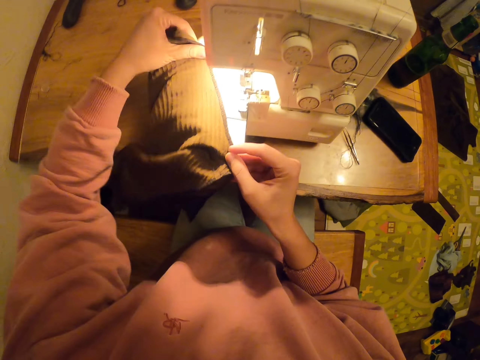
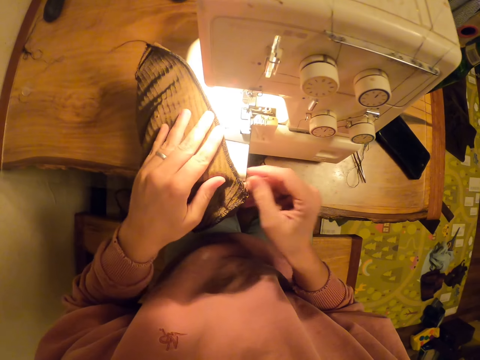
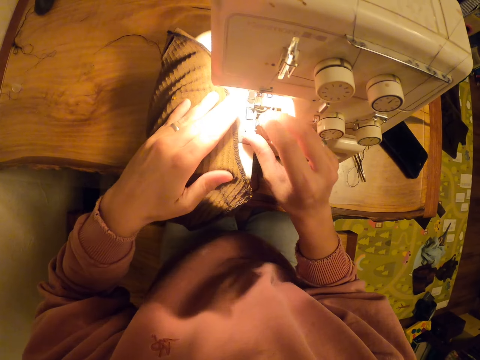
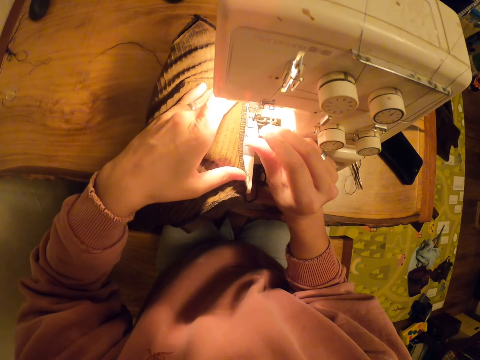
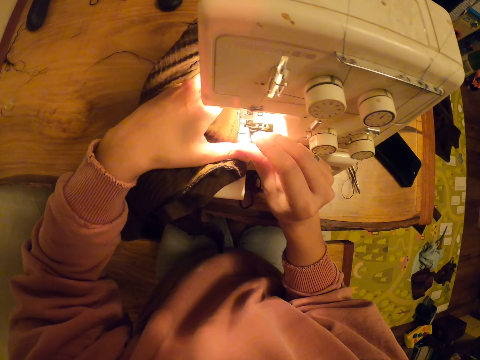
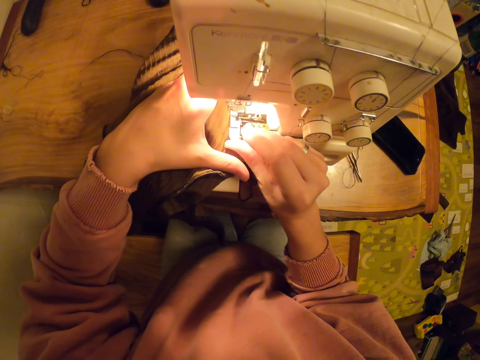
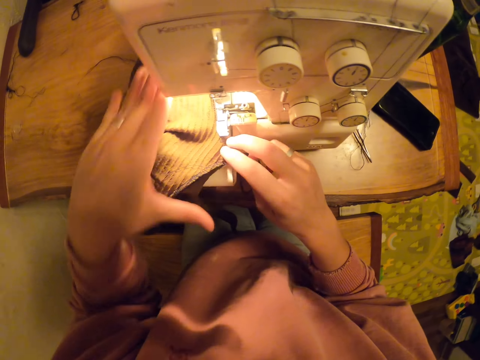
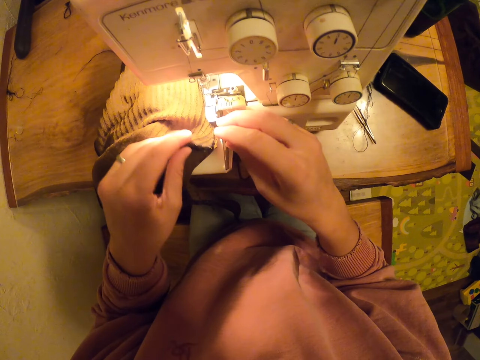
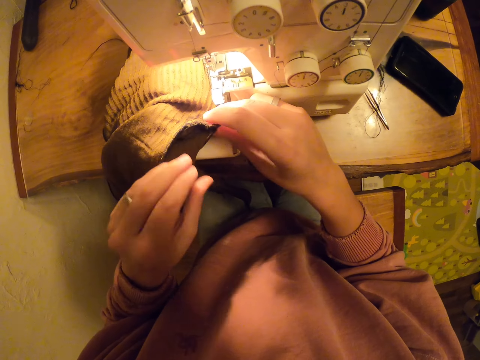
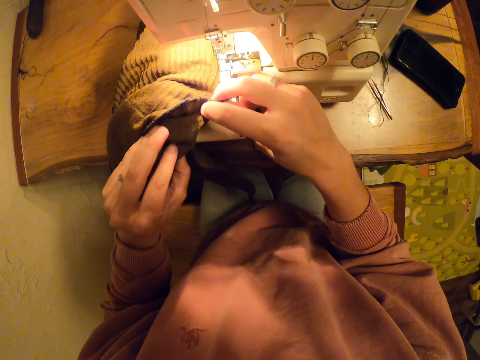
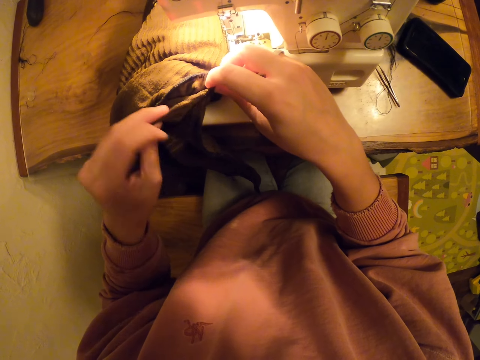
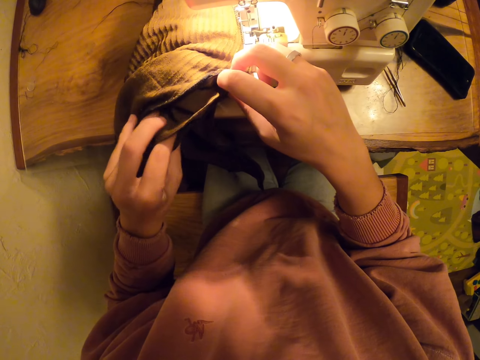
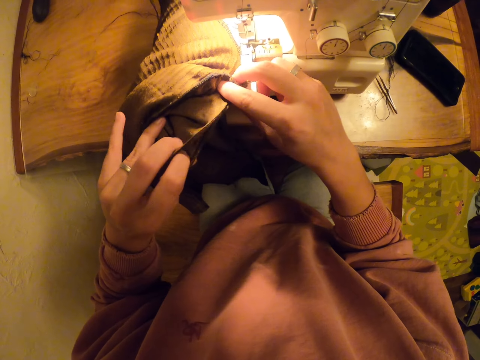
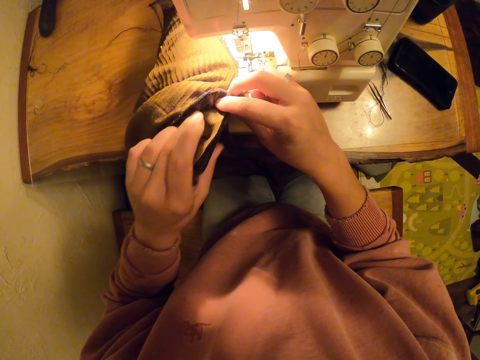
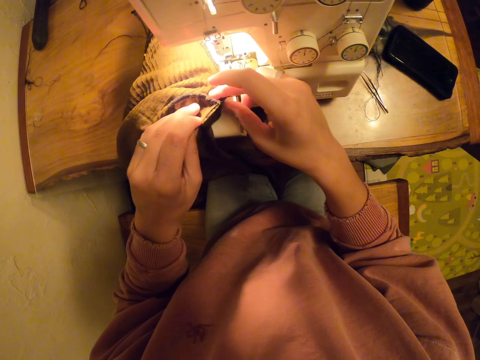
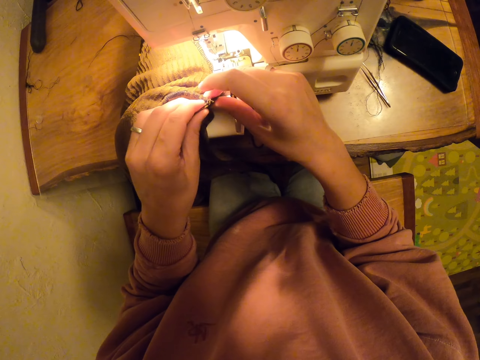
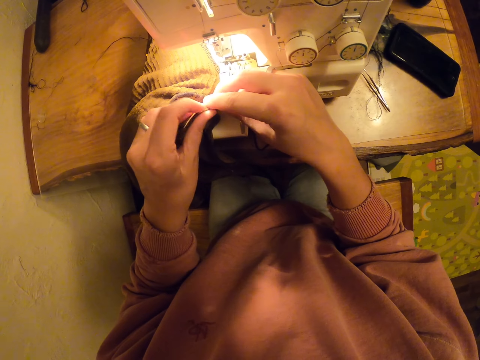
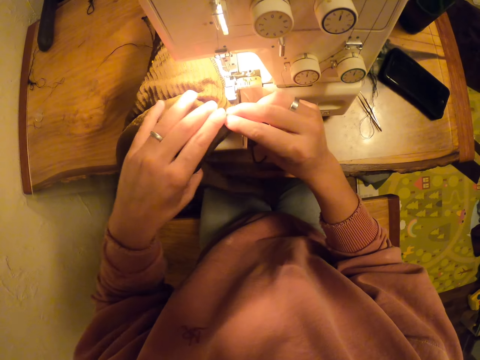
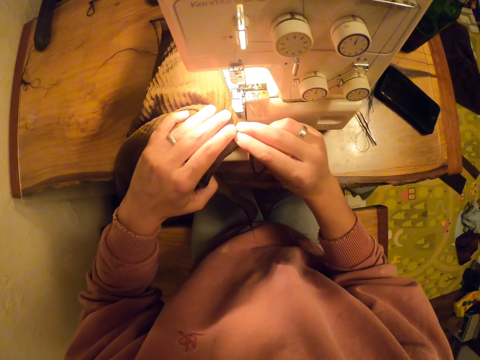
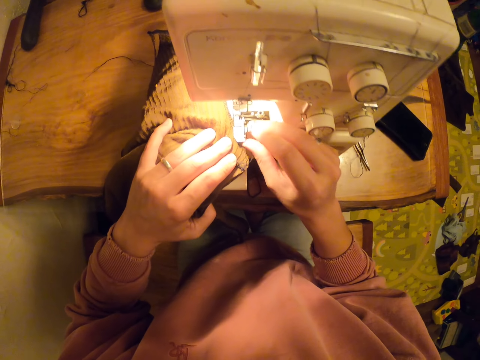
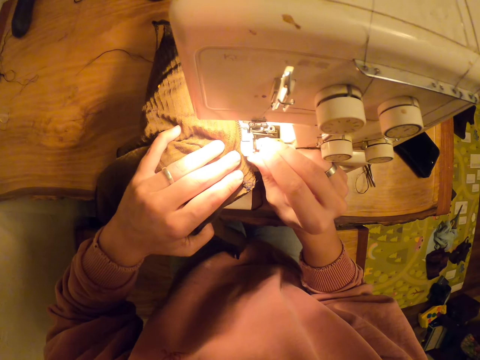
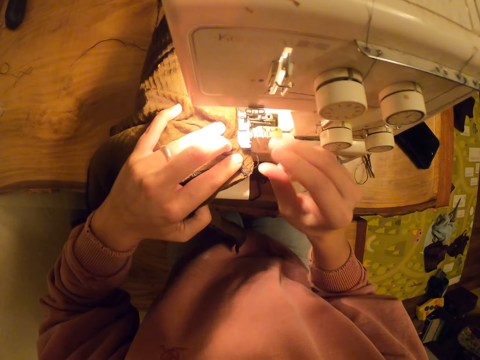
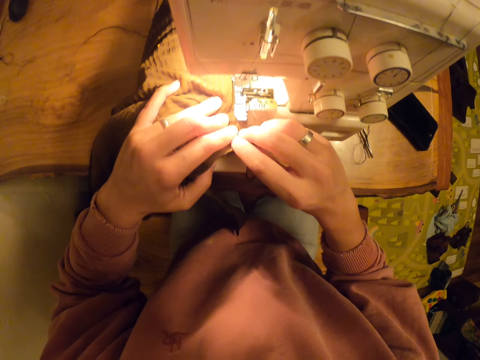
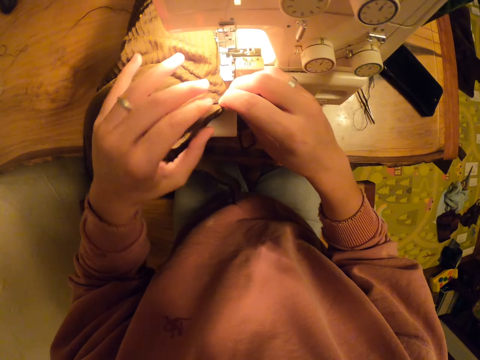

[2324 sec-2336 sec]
The camera wearer fixes the piece of cloth on the machine.

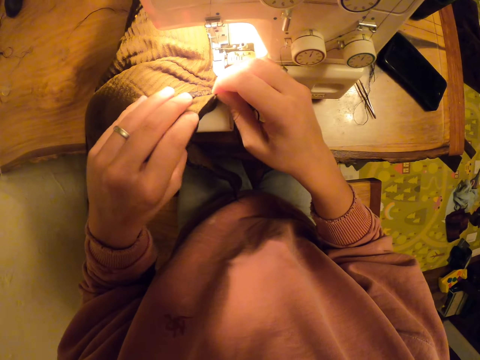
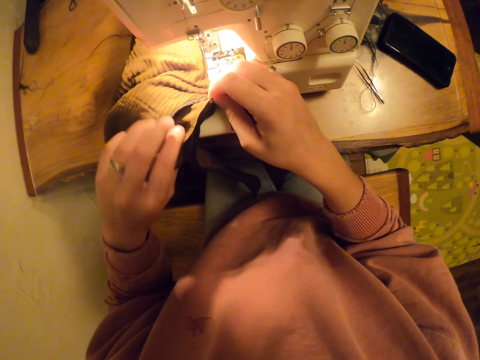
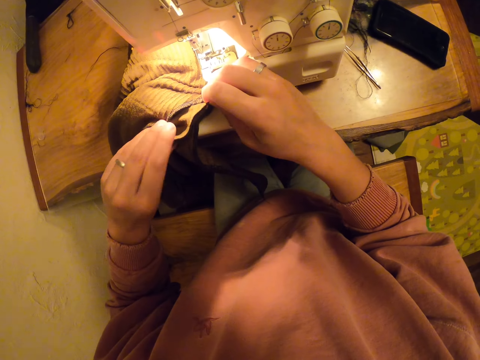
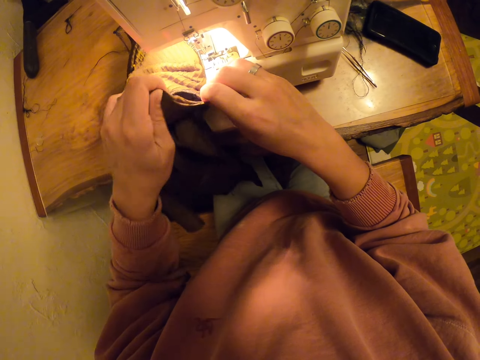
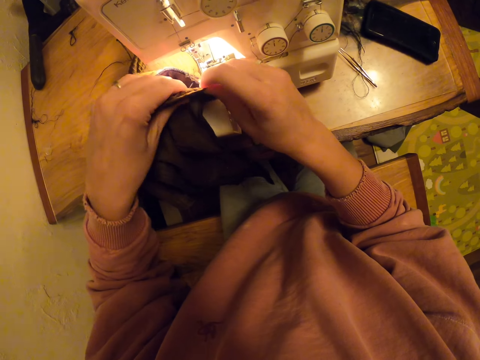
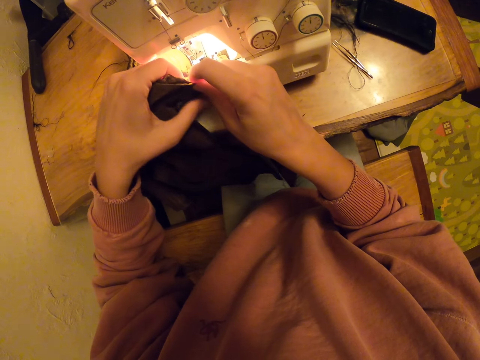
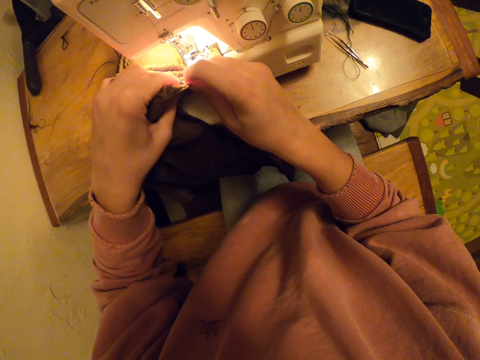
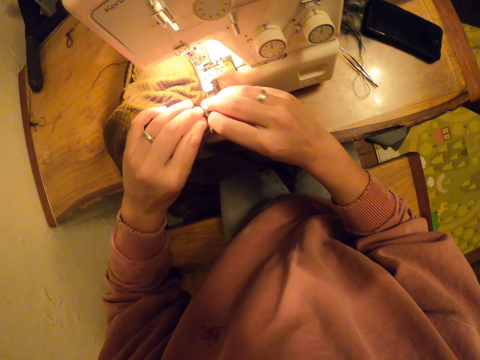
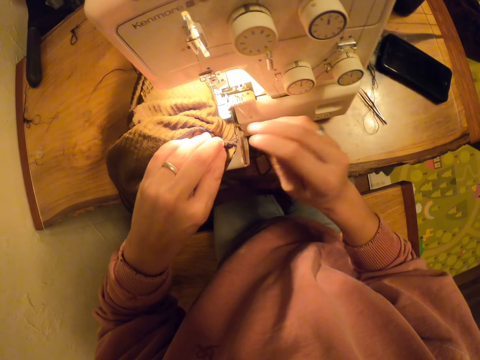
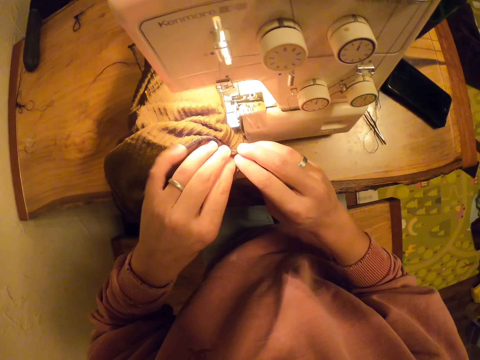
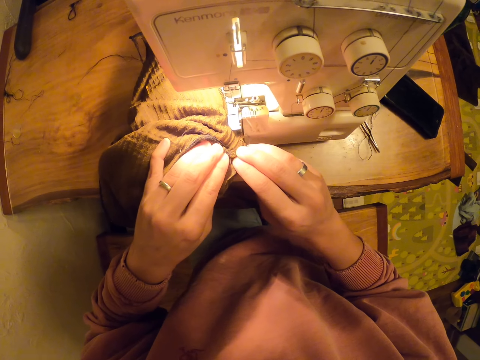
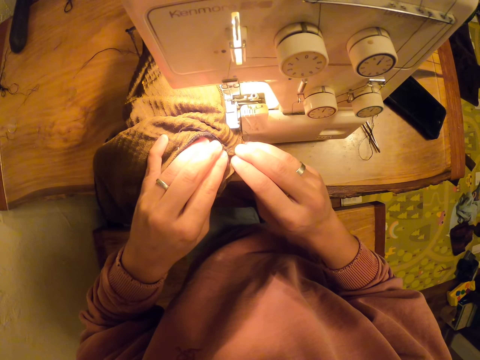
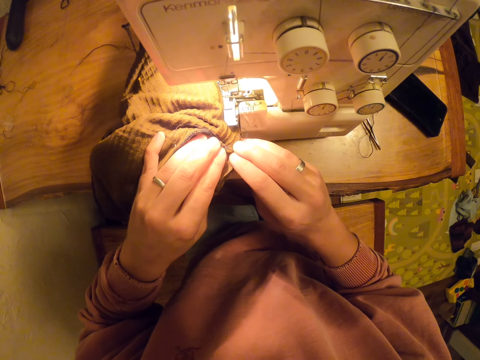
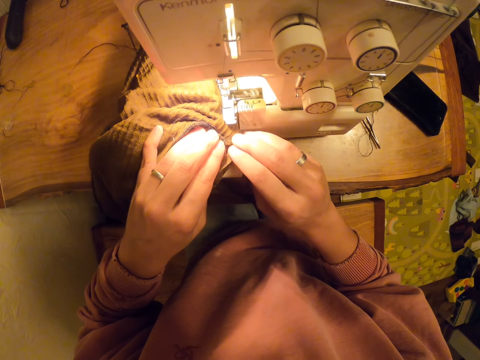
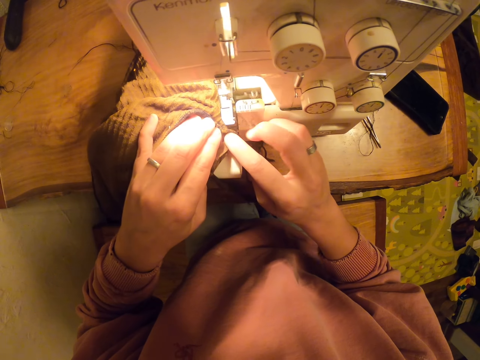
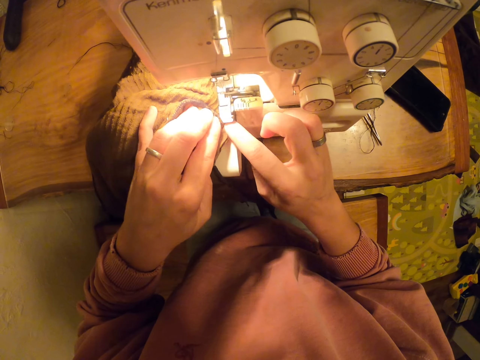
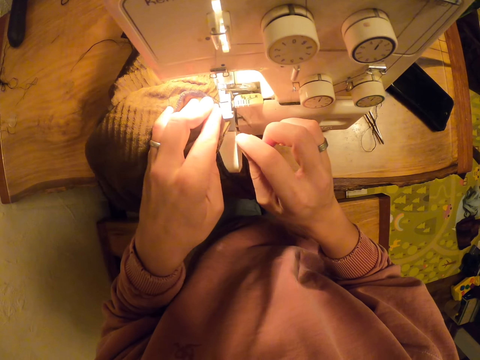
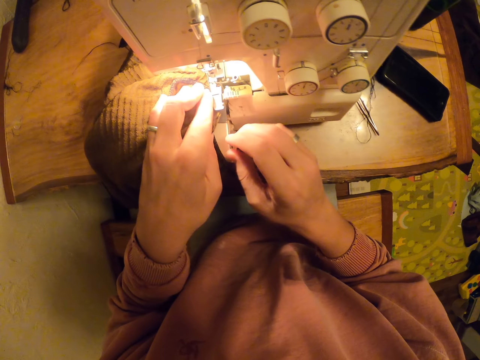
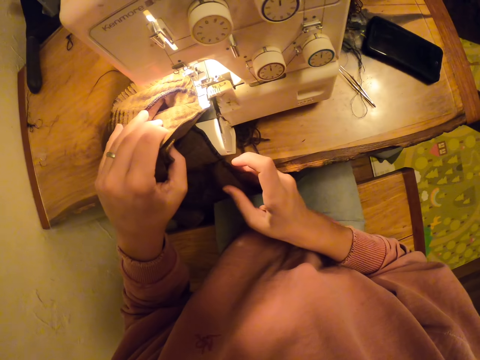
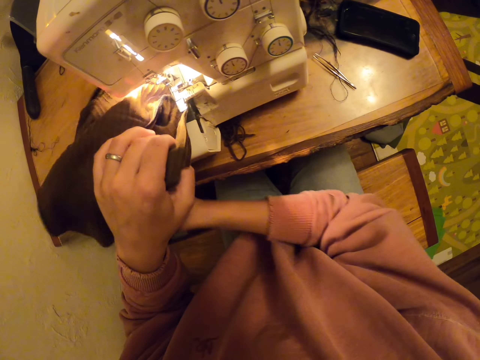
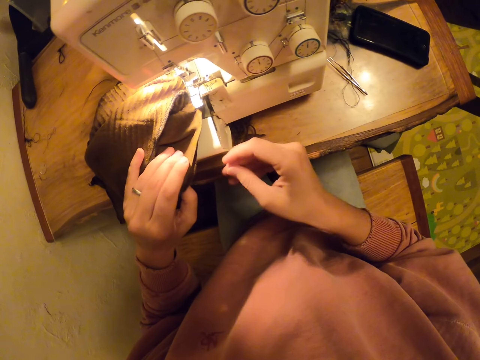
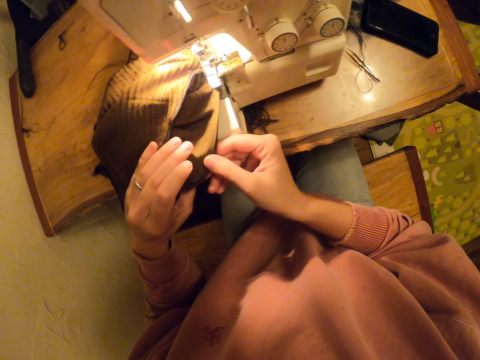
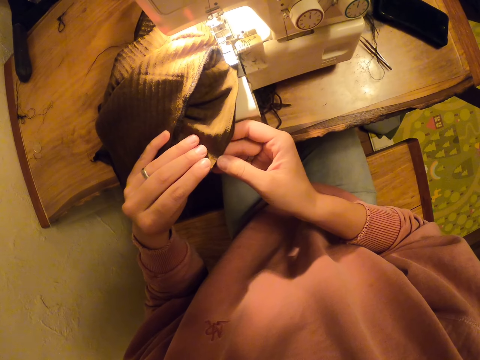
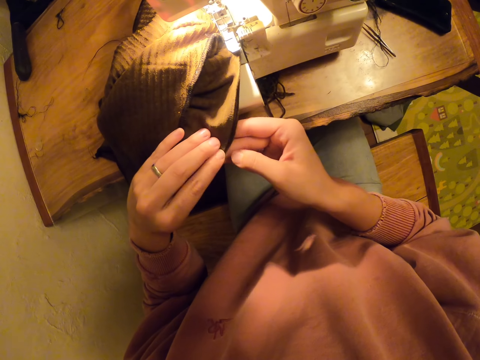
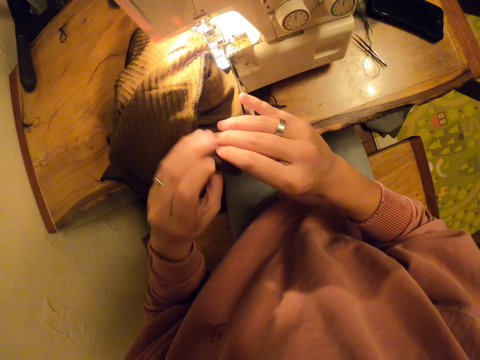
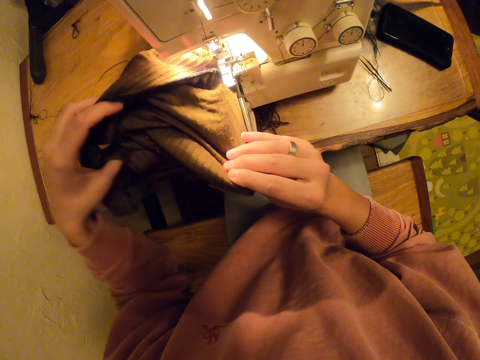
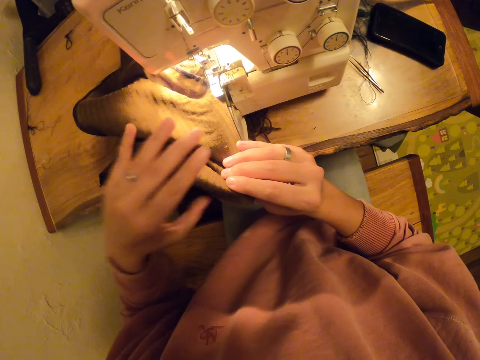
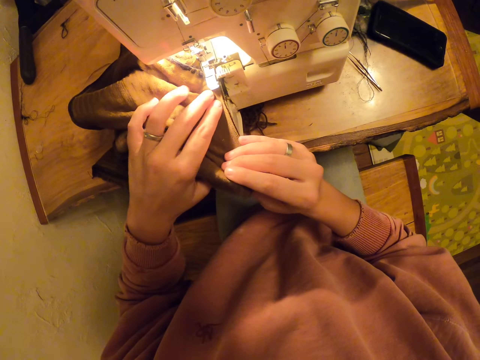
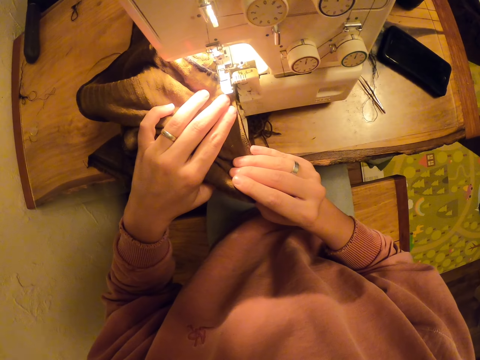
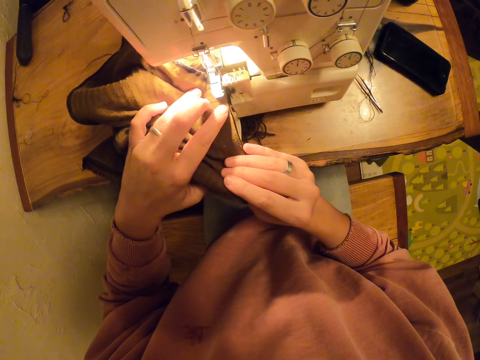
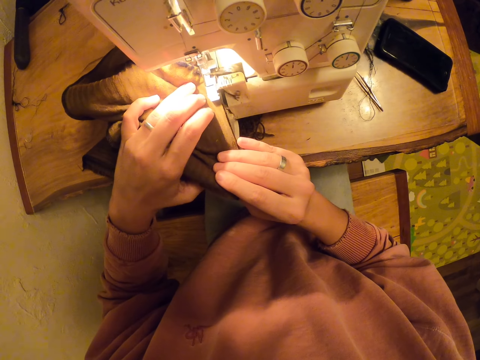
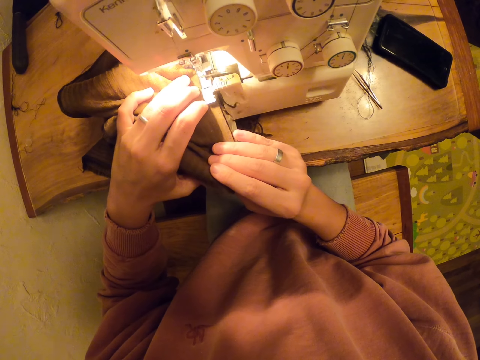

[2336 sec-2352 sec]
The camera wearer puts the cloth on the sewing machine. They stitch the piece of cloth with the sewing machine. They touch the cloth.
